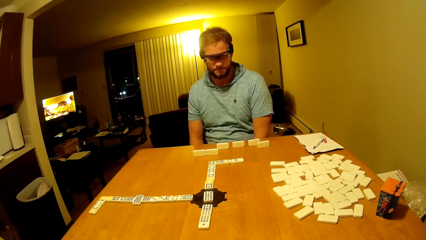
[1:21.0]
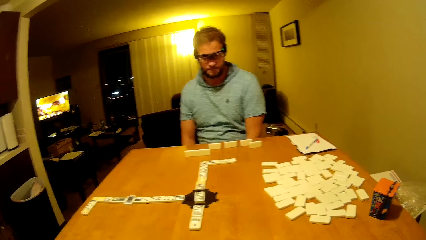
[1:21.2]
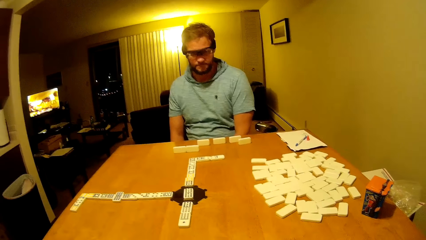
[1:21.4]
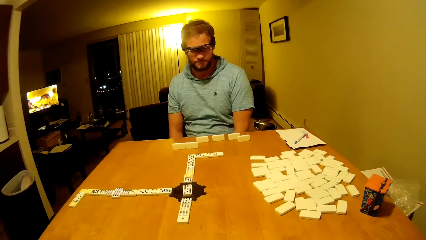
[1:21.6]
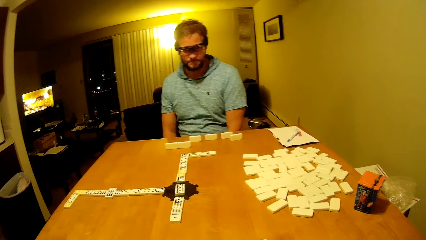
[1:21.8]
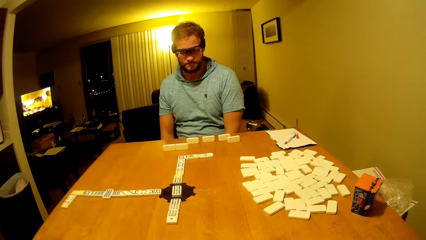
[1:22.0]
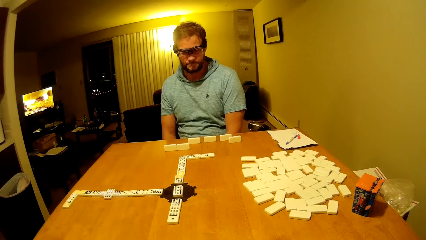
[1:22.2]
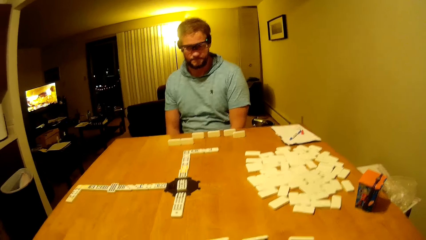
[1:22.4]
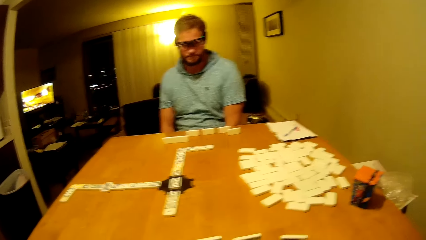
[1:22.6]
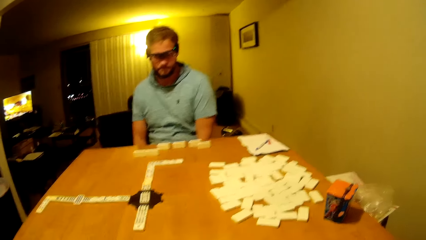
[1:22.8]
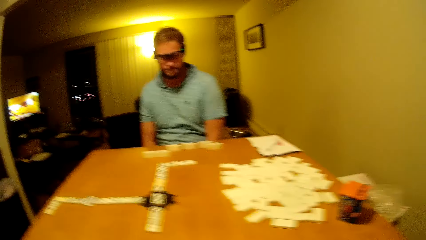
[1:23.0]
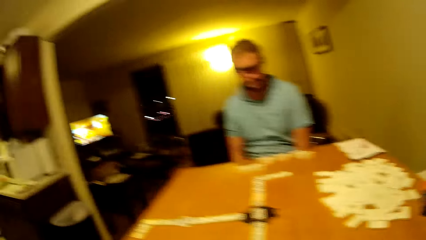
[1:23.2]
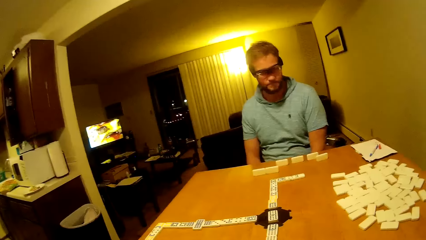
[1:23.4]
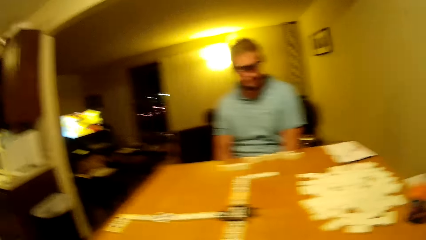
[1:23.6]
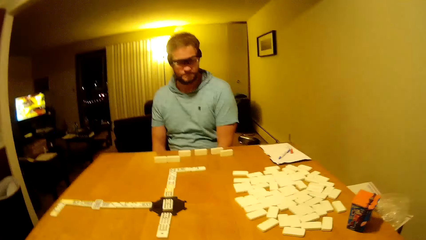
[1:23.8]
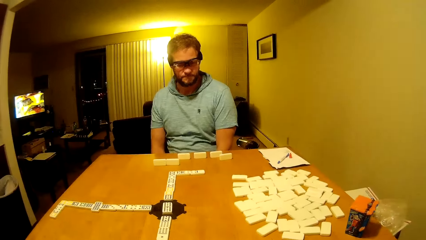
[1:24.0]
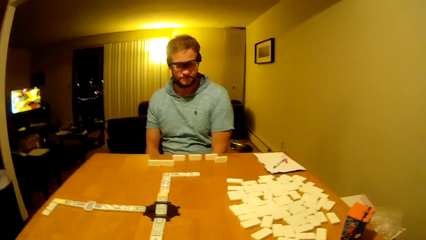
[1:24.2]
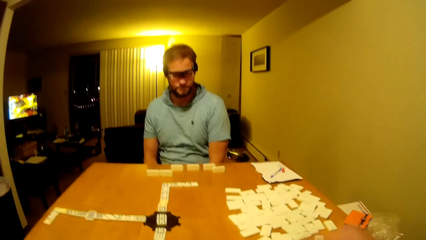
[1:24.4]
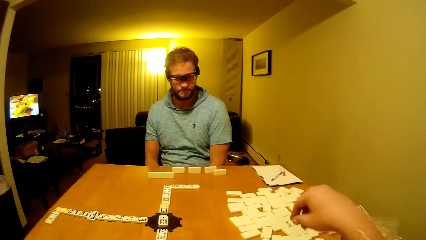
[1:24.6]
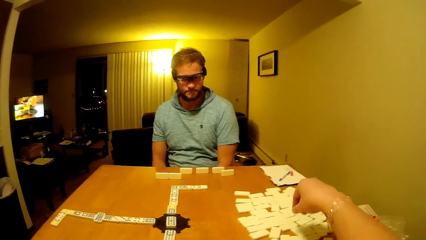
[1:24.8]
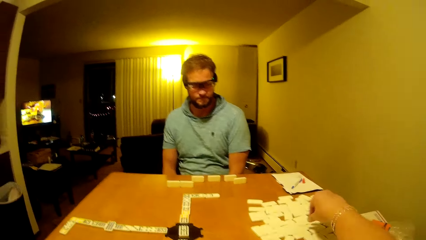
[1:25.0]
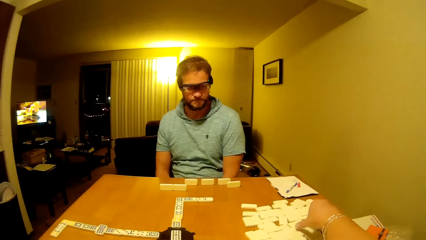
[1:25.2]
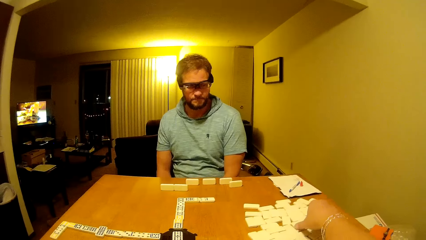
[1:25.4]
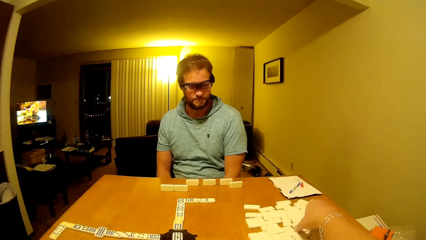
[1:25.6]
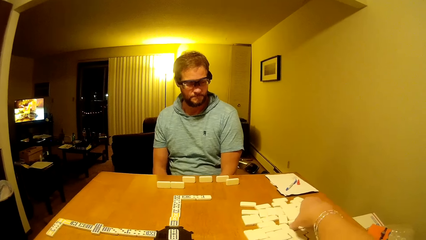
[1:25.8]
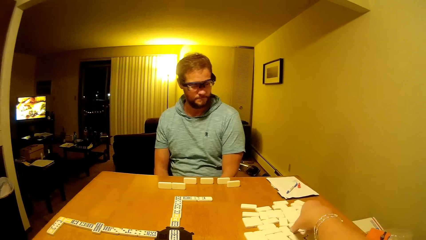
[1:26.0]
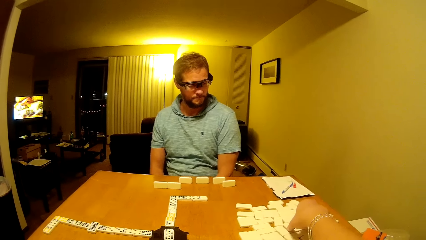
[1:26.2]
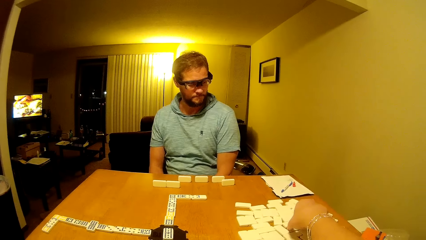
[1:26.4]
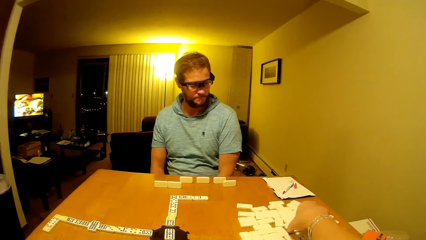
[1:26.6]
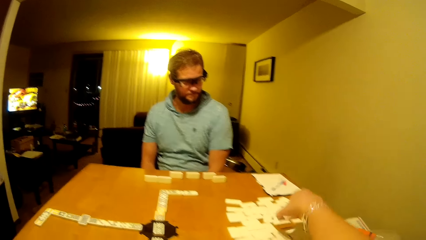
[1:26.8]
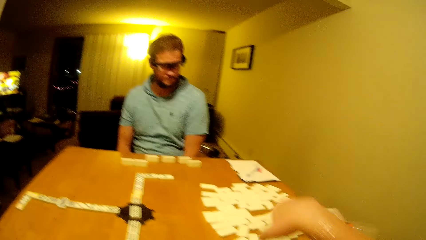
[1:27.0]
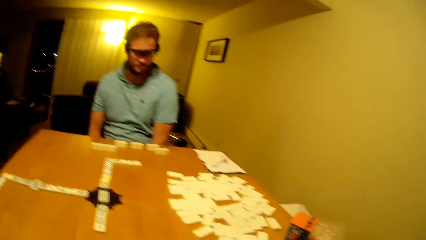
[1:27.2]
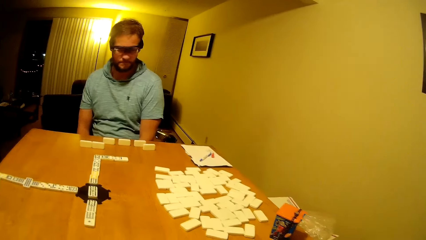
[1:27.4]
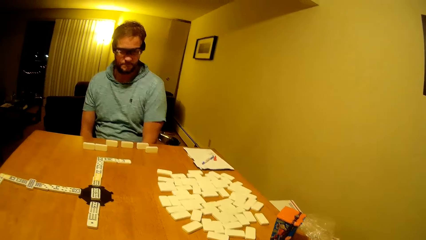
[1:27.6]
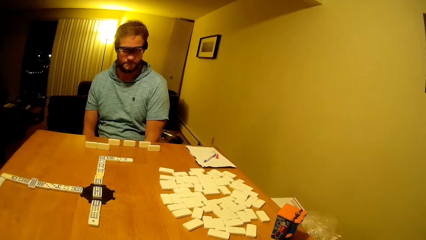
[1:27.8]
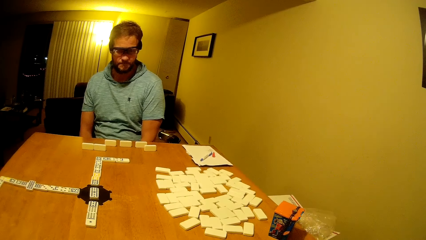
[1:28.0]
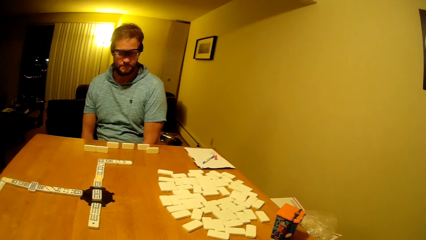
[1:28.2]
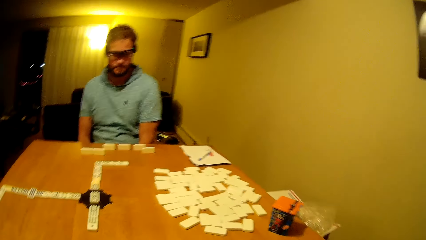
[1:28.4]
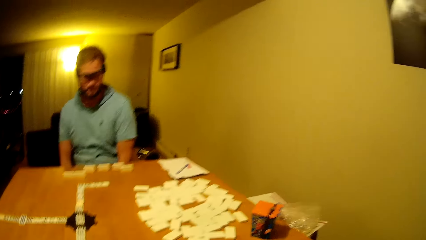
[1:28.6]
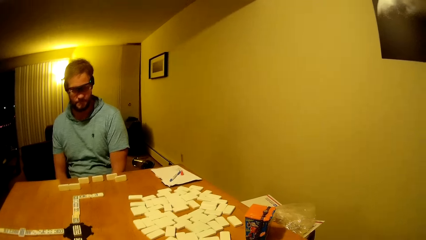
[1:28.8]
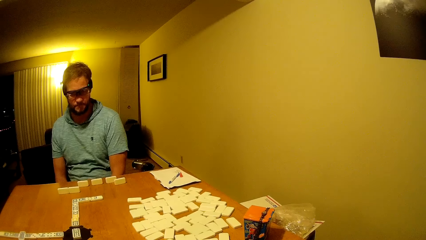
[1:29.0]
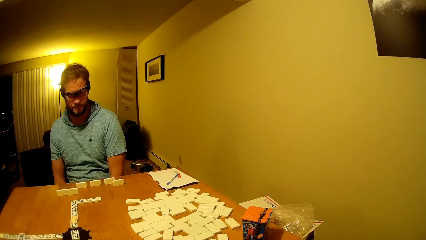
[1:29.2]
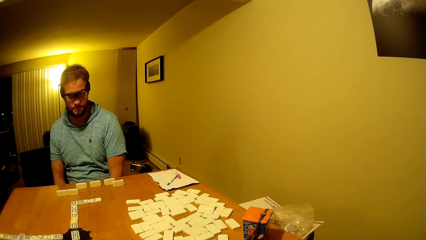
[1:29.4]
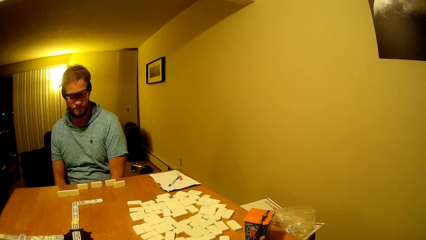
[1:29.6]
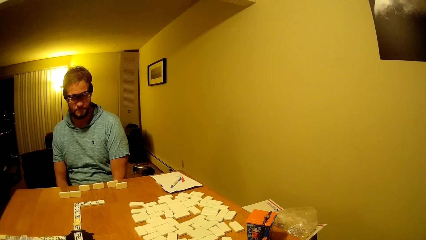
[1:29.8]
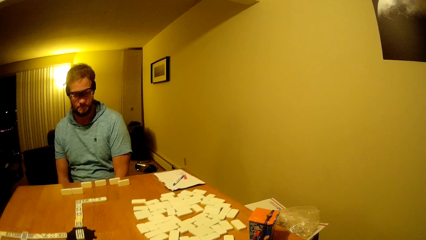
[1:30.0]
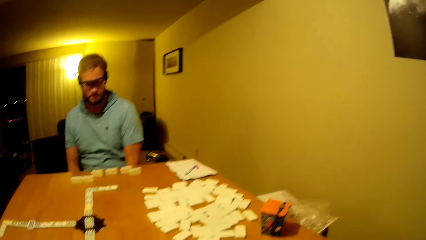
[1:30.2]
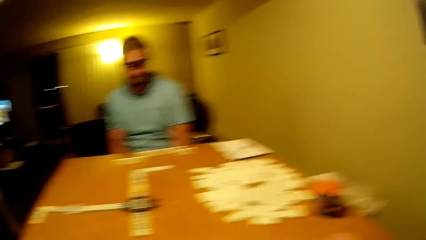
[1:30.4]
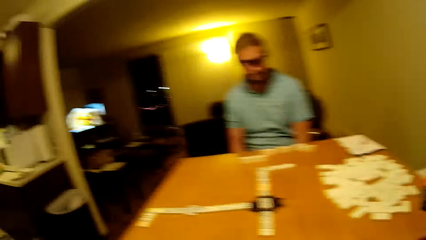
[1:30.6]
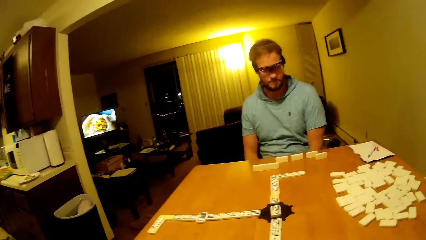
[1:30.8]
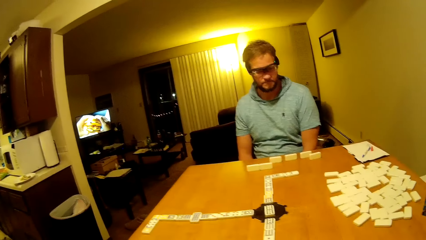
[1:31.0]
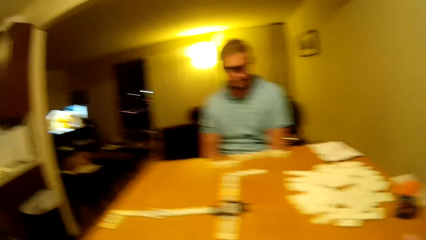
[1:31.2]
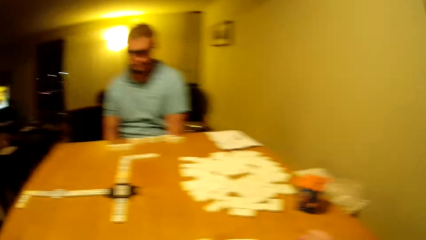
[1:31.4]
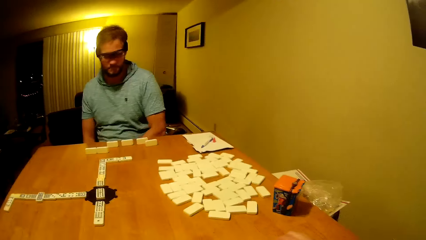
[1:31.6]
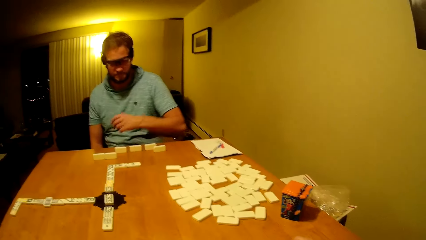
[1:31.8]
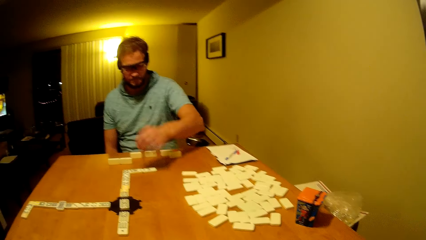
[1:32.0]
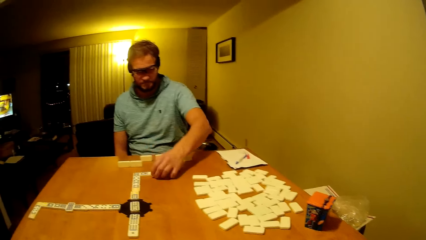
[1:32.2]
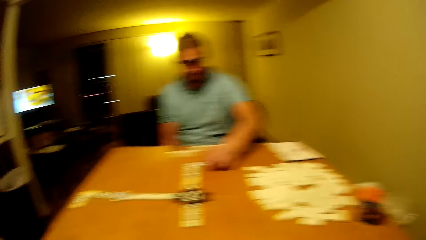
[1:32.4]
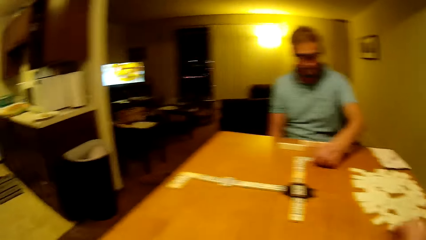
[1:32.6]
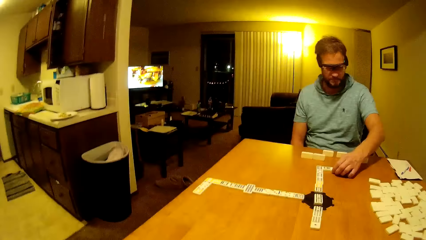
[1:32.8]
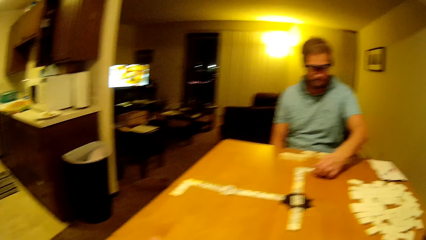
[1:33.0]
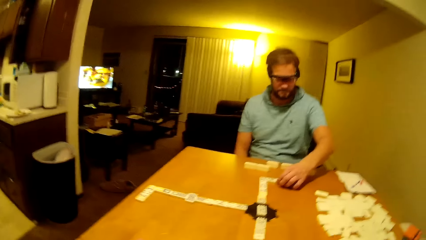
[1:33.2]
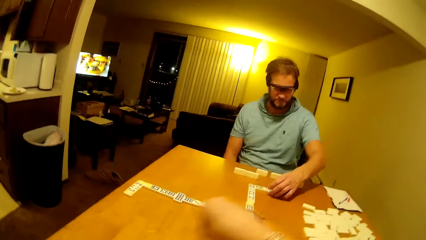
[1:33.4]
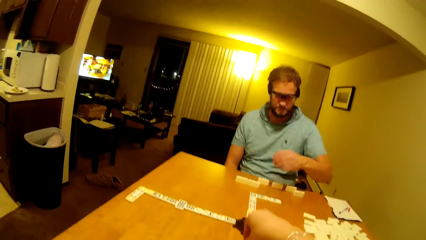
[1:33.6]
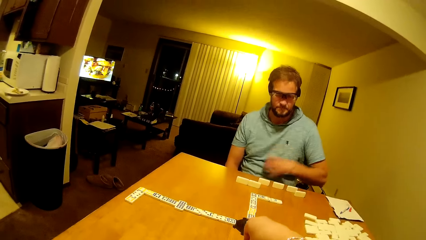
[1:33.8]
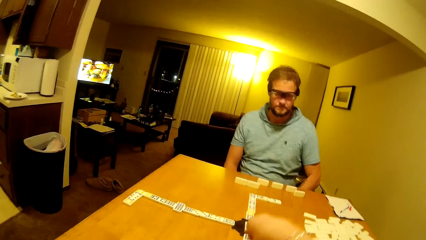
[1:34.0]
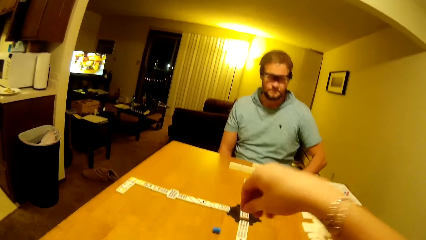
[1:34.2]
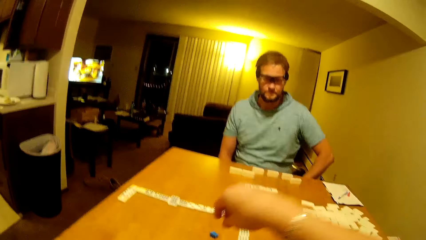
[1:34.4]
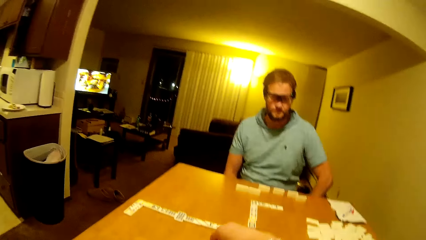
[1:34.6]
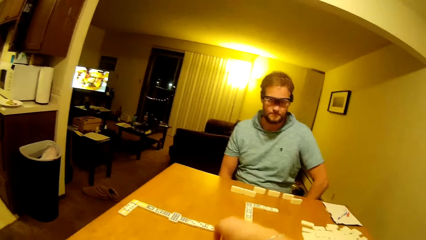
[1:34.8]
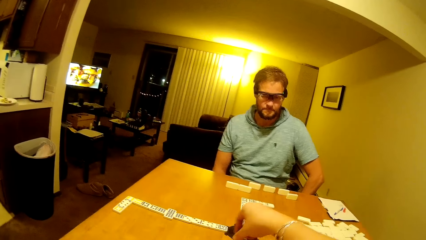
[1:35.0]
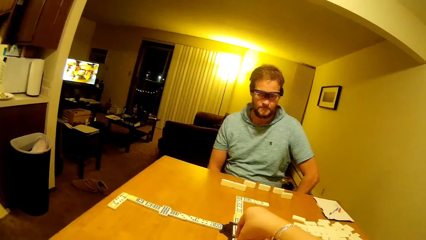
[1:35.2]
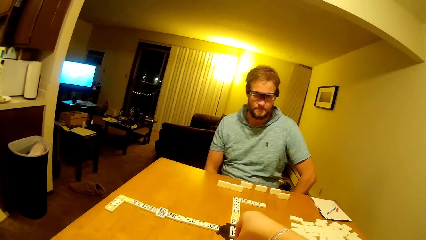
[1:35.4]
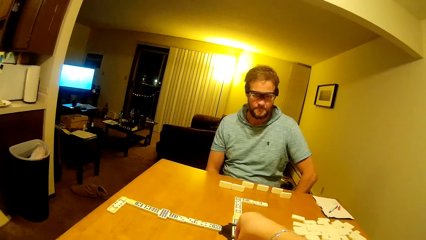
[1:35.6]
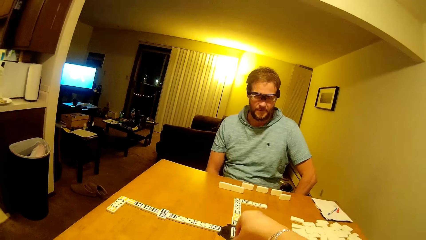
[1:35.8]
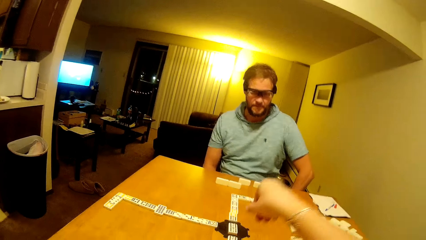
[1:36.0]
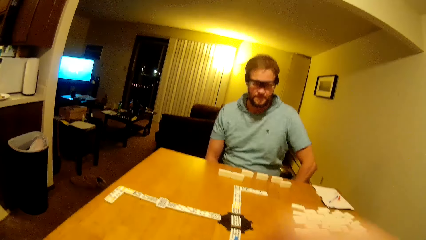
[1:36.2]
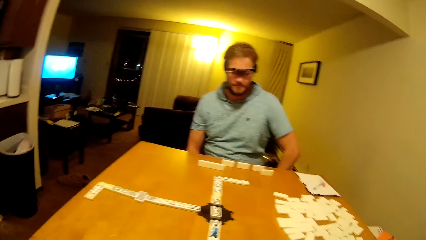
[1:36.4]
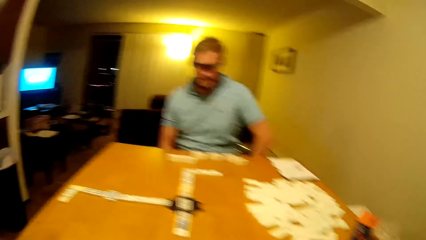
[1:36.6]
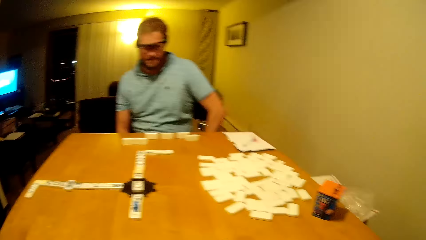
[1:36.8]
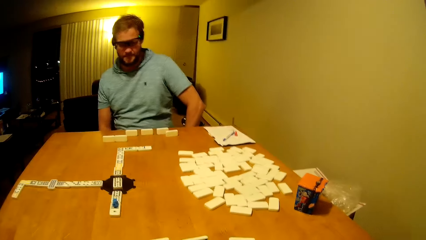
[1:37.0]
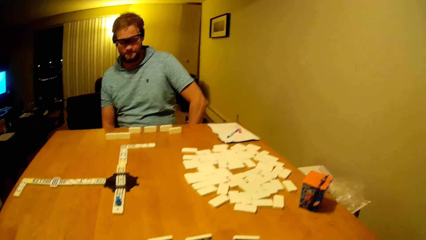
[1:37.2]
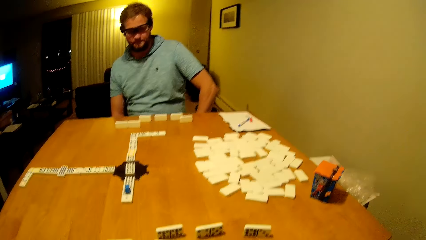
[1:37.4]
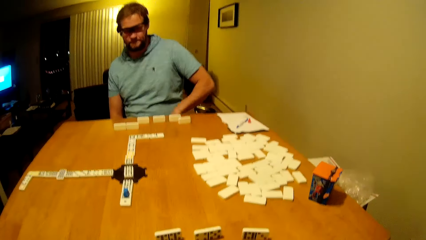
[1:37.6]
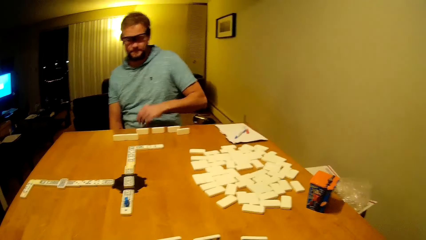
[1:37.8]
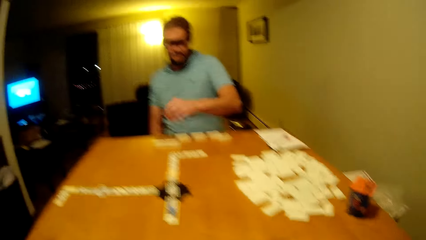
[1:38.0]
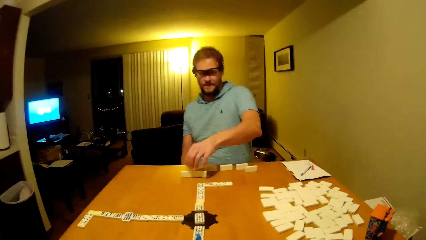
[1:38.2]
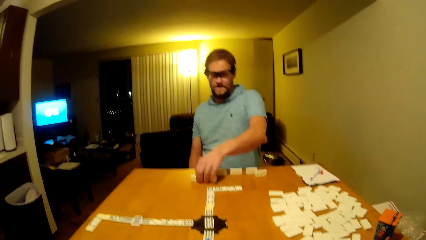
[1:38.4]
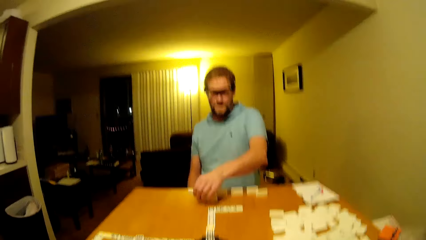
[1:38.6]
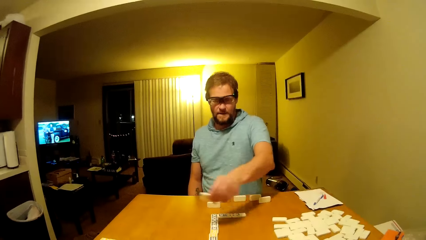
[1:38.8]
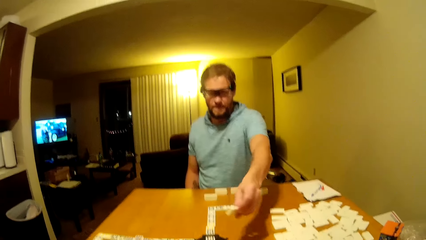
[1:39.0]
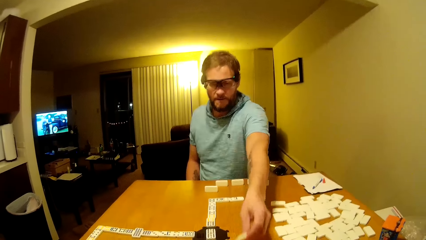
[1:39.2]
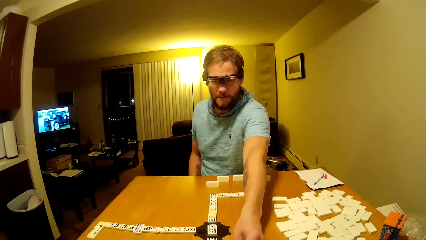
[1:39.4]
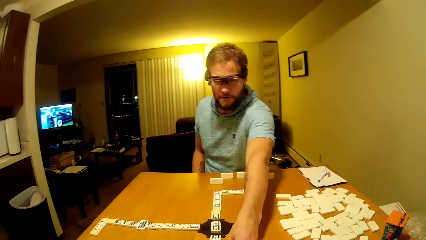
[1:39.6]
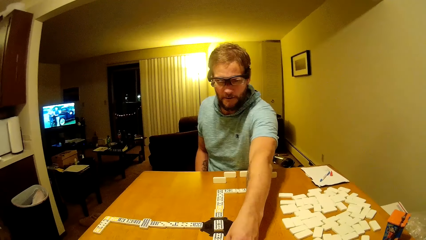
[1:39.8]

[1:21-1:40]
The camera wearer picks the pai gow tile. They pick up a dice. They place the dice down. They look around. A man touches the pai gow tile on the table. The camera wearer picks the pai gow tile and rolls the dice on the table. They lift the hand up. The man touches the dice. The camera wearer places the pai gow tile on the table. They do something. The man places the hand down and picks the pai gow tile.
